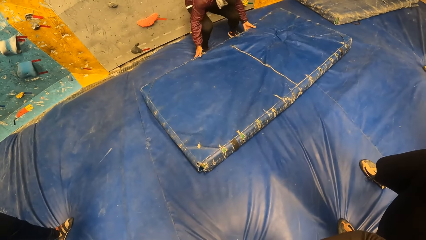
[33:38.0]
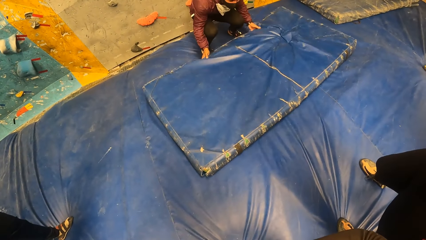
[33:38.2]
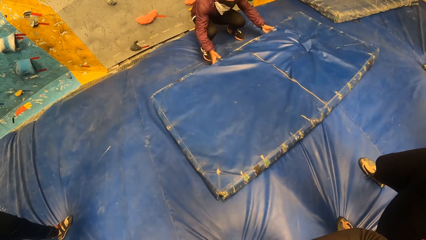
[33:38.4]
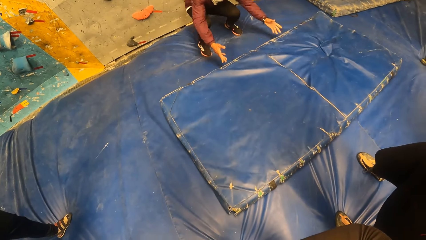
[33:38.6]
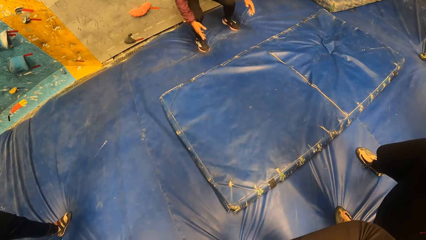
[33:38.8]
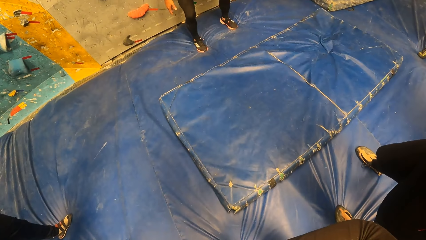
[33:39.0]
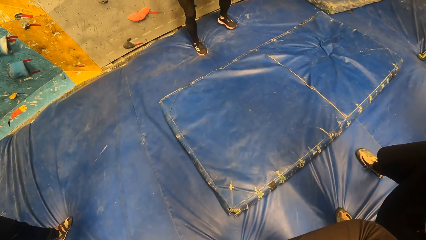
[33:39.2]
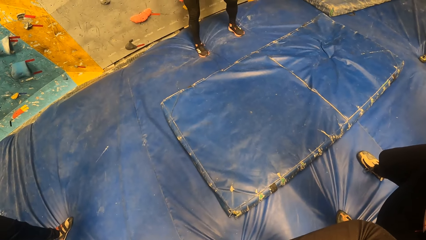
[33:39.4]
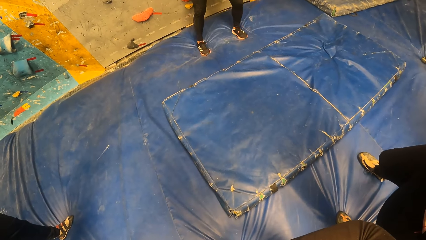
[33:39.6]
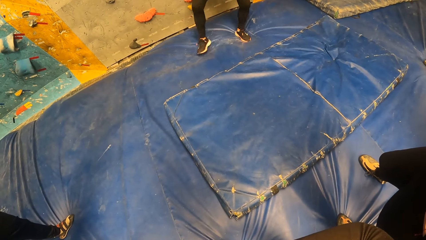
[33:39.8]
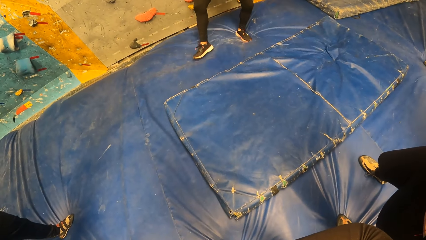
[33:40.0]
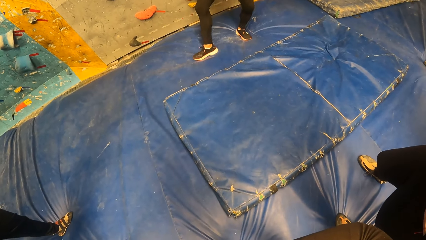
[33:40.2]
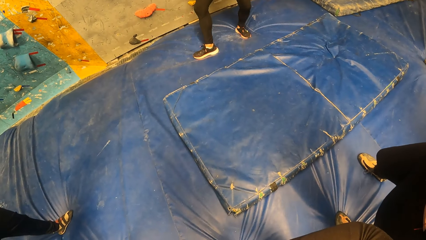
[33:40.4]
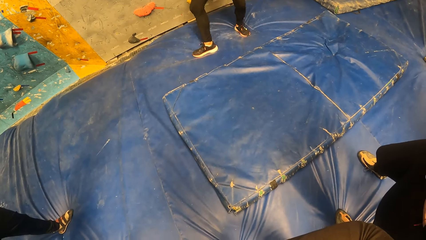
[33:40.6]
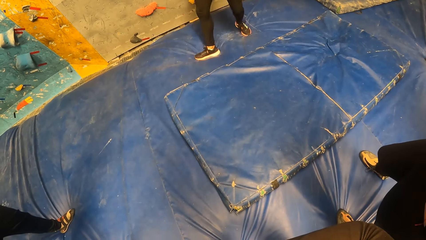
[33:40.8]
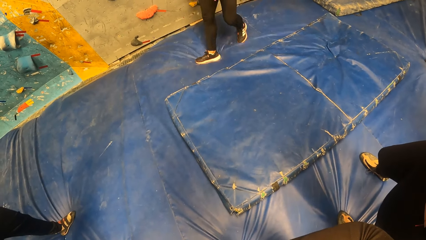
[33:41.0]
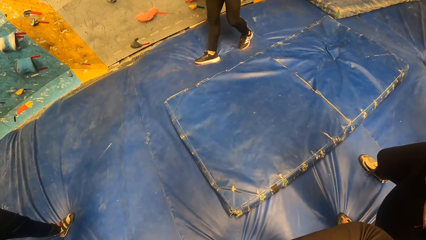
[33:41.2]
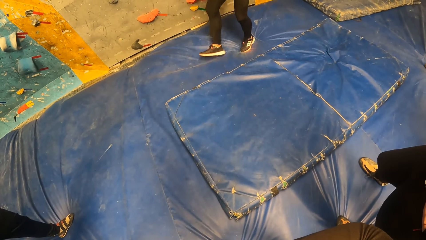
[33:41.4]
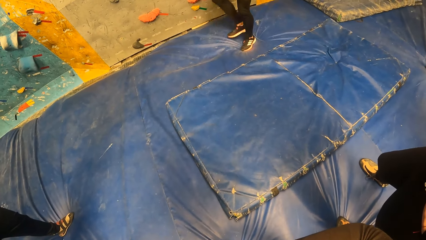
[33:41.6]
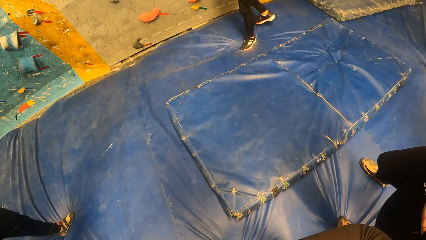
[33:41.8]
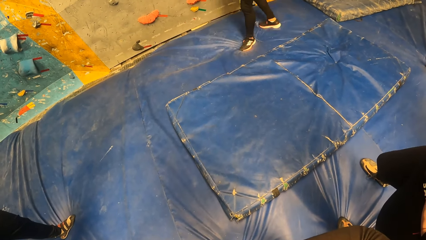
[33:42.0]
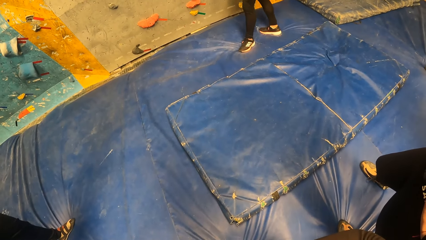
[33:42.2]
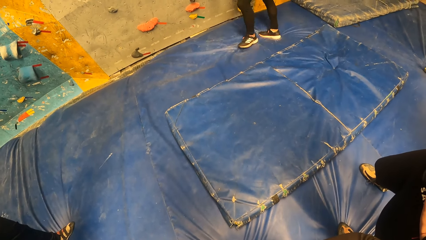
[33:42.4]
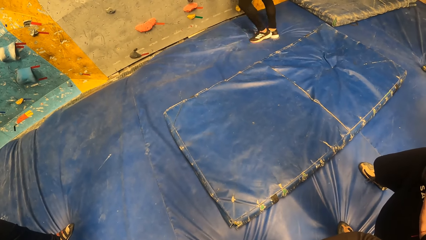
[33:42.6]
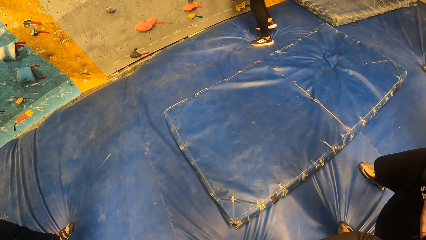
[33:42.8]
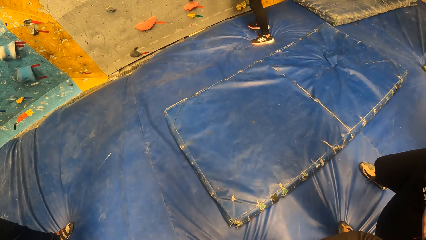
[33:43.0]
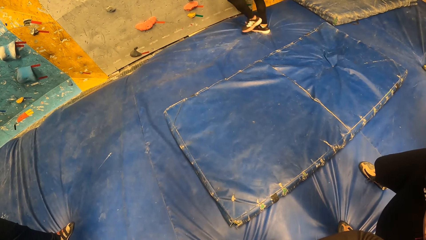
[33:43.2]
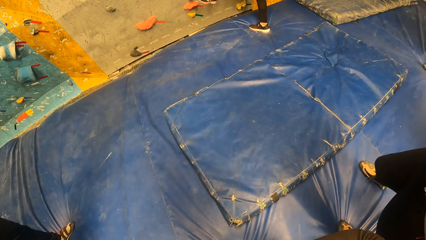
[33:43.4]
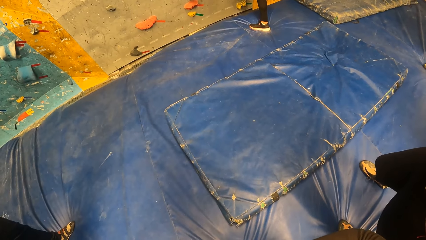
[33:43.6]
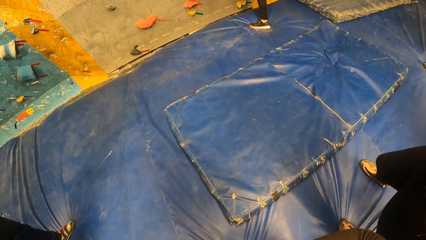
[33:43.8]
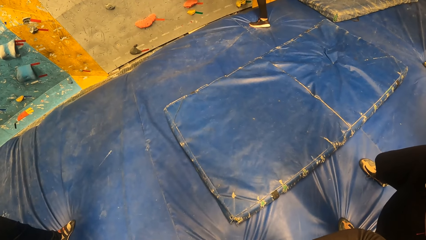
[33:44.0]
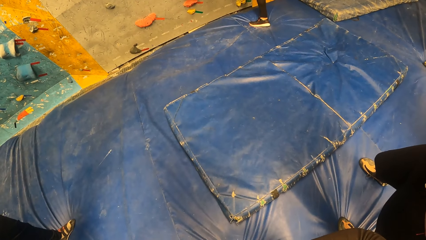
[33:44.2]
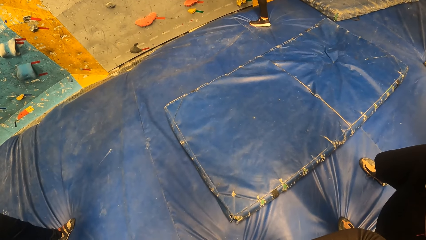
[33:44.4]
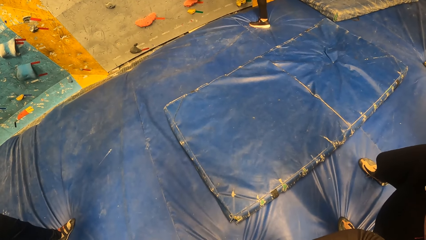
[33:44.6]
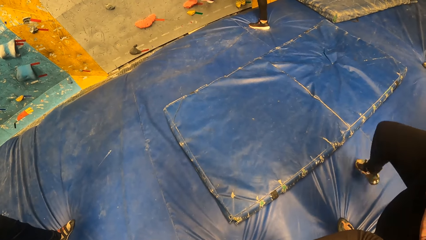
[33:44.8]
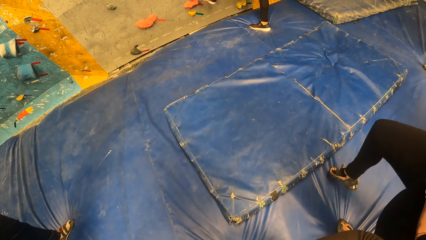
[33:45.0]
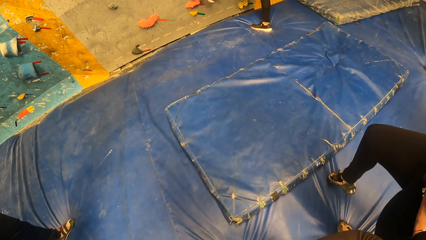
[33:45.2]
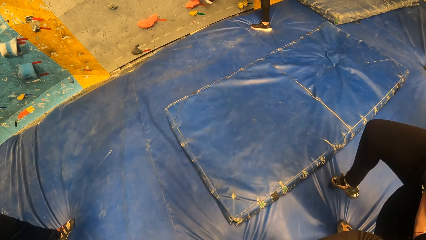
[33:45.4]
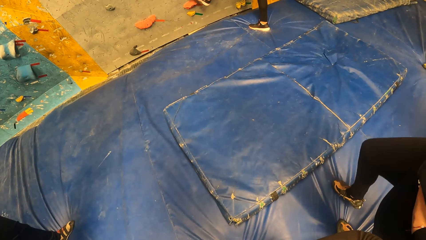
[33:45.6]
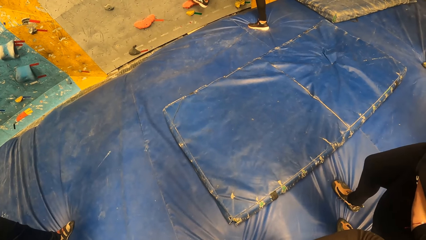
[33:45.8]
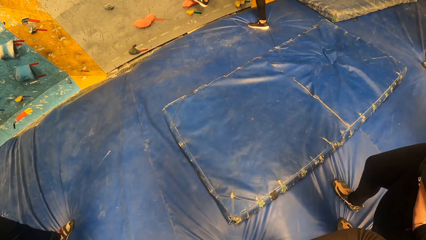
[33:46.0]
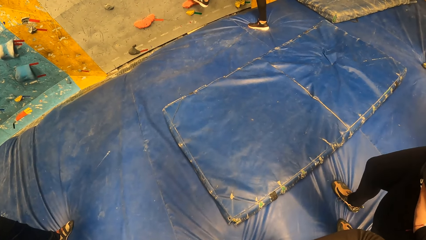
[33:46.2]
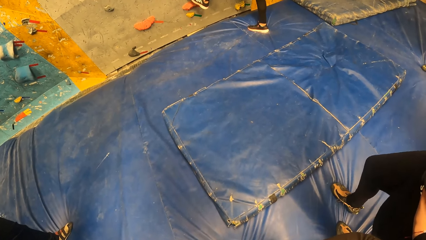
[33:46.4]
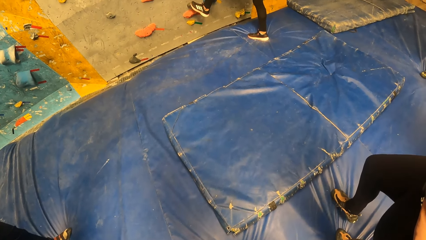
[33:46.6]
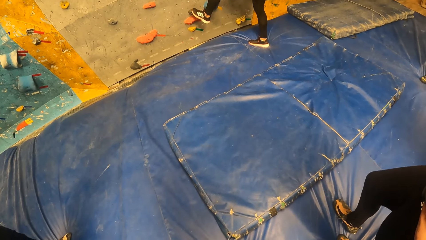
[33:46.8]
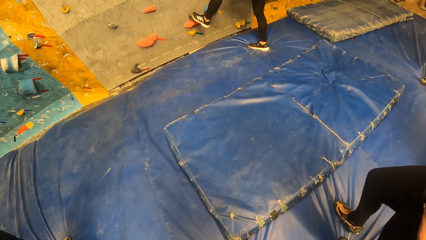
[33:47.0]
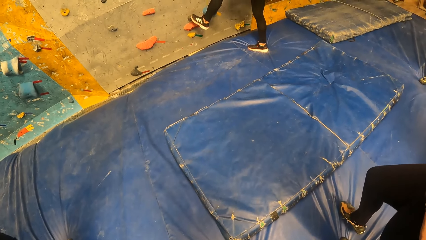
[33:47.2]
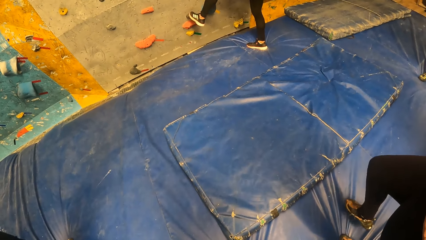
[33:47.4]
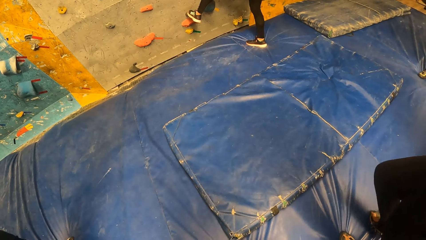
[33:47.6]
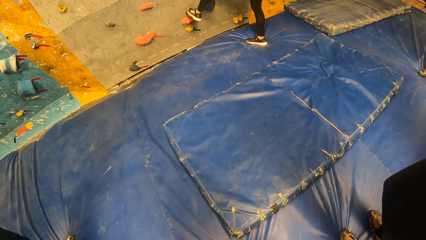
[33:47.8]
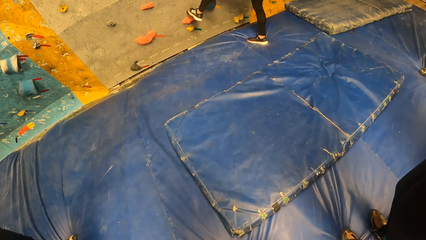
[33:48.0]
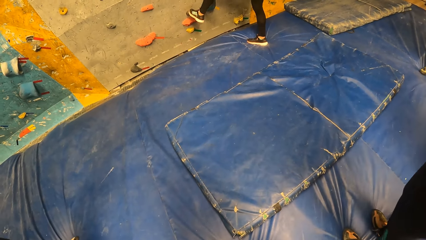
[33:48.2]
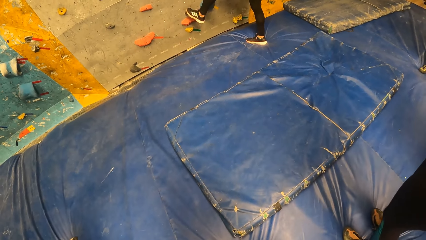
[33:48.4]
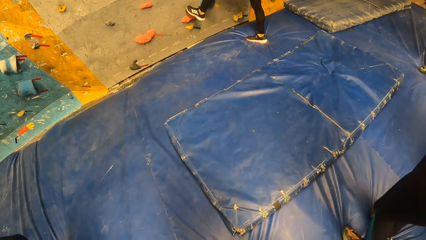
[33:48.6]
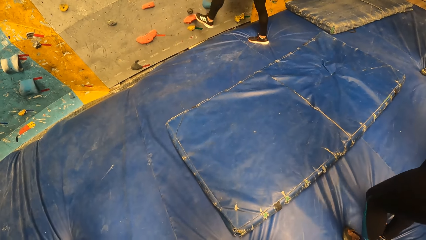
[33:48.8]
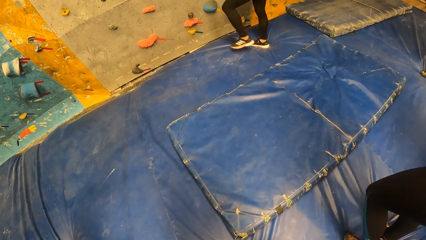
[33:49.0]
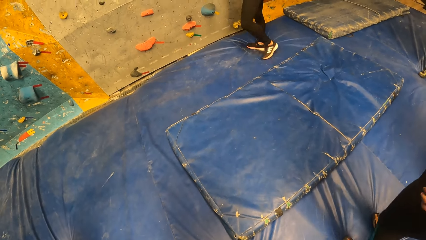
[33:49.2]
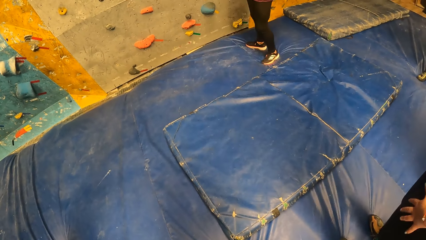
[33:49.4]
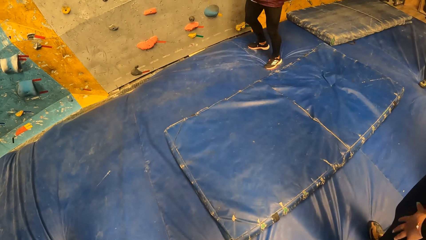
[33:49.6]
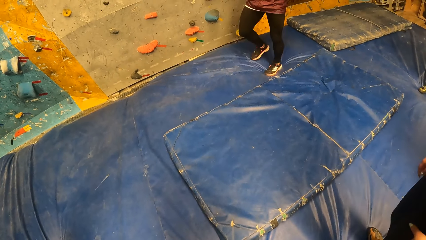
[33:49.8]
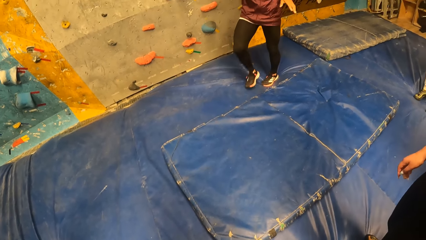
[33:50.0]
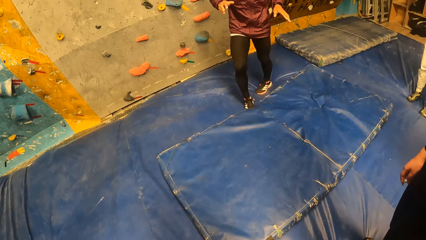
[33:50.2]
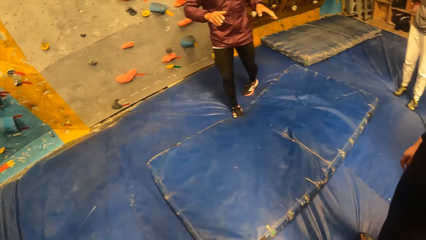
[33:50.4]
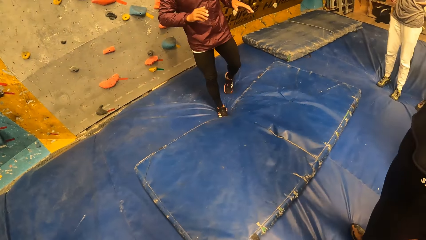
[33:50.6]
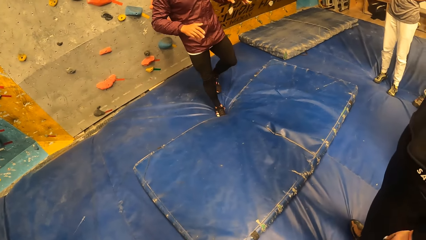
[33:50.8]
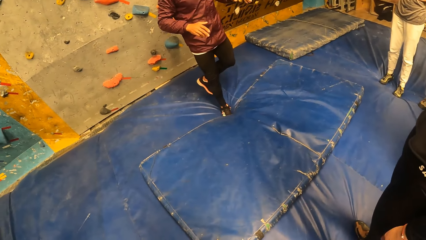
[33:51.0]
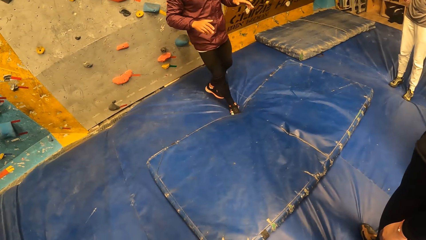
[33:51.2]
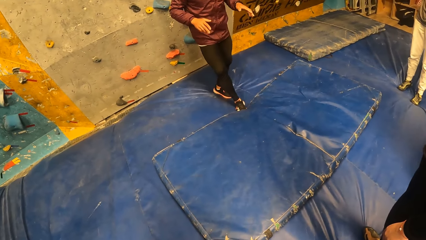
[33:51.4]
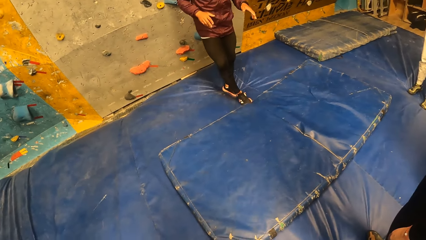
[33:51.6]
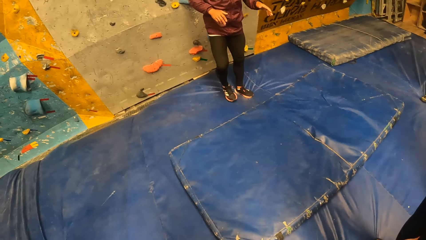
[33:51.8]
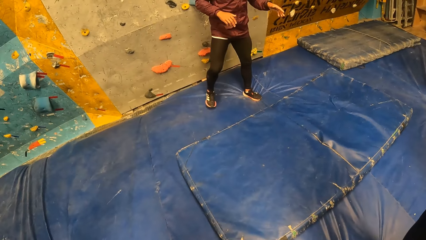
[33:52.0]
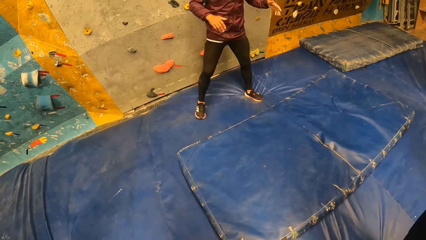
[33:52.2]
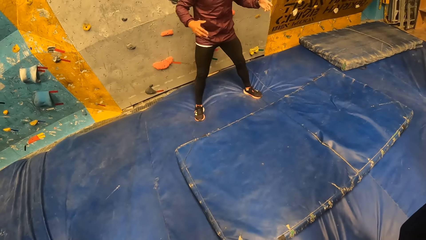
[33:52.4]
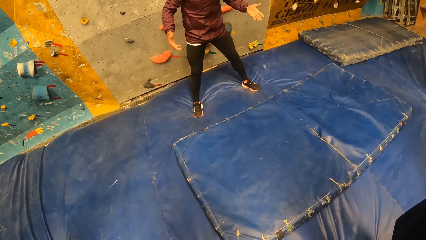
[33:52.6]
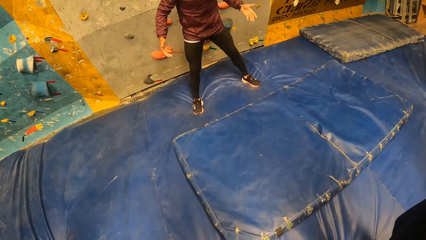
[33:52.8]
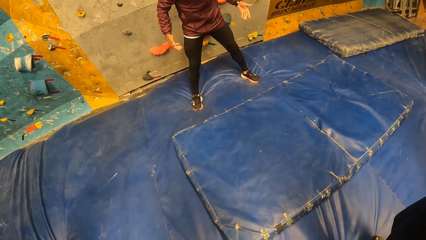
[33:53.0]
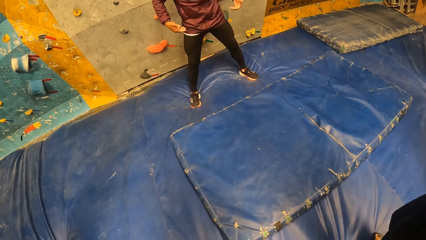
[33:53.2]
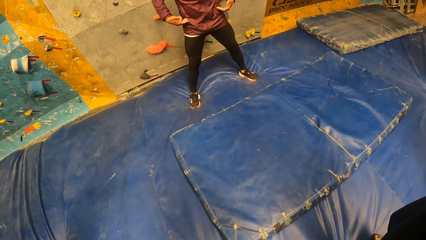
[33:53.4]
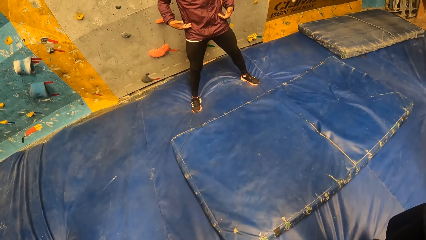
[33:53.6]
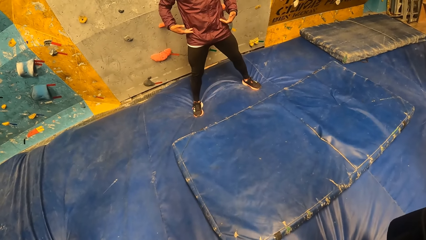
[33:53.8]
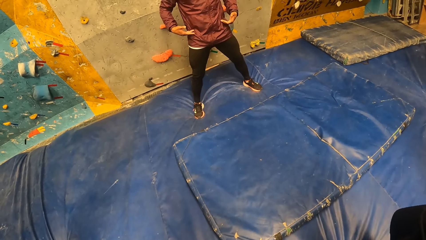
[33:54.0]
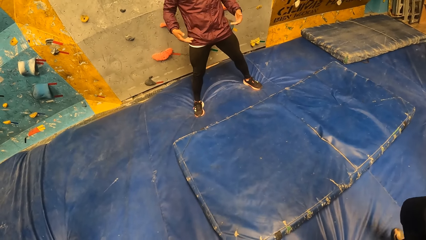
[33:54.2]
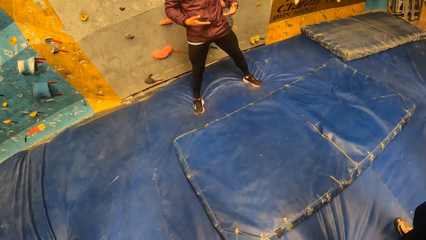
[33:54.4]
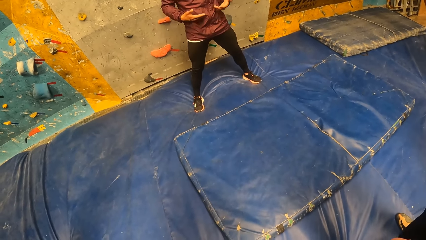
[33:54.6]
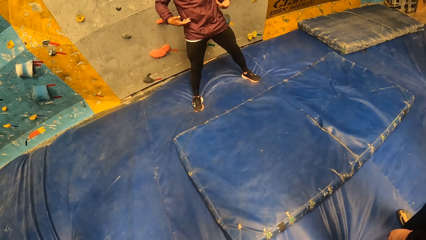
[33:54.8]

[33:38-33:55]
The man moves a foam on the floor with both hands. The camera wearer looks around. The man places his left leg on the wall and climbs on the holds on the wall. A person straightens a leg. The man climbs the holds on the wall, sways hands and converses.
